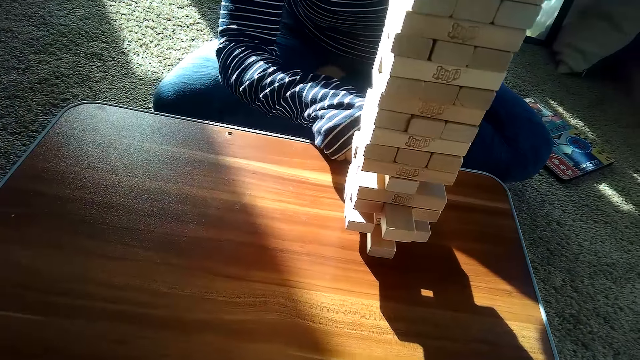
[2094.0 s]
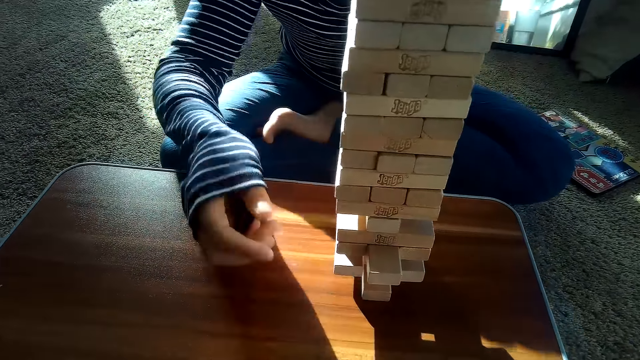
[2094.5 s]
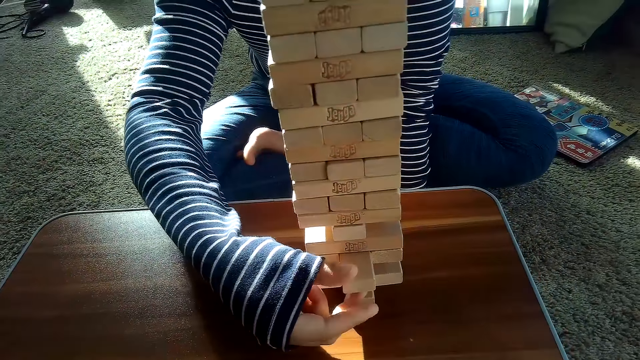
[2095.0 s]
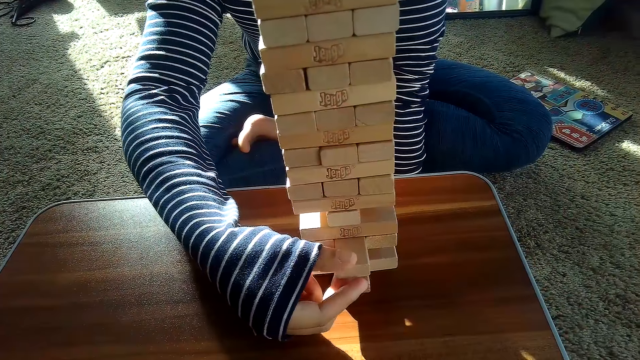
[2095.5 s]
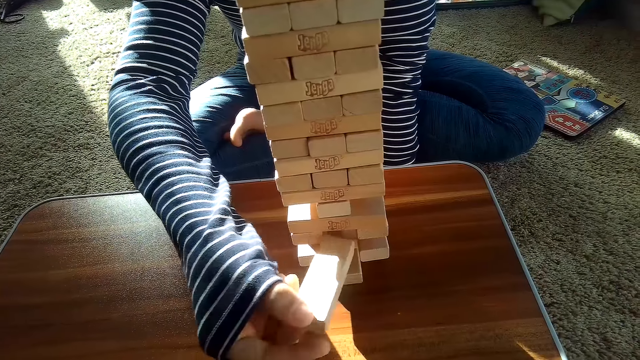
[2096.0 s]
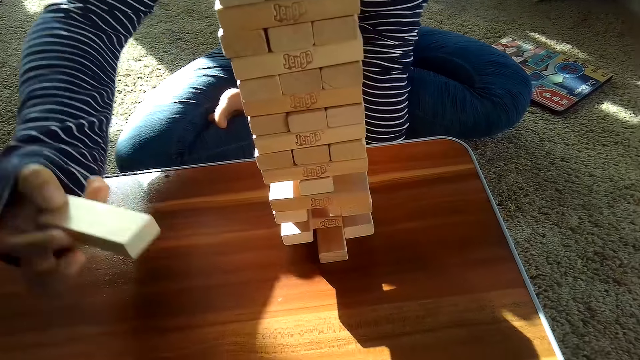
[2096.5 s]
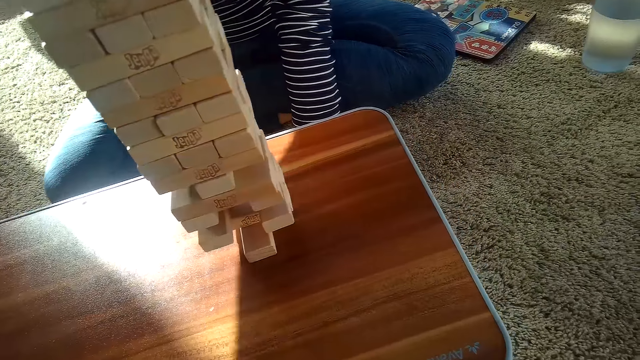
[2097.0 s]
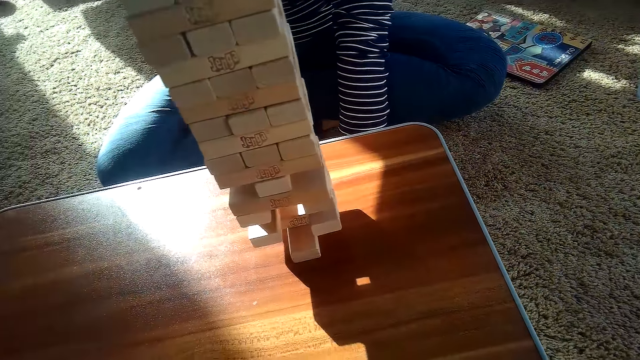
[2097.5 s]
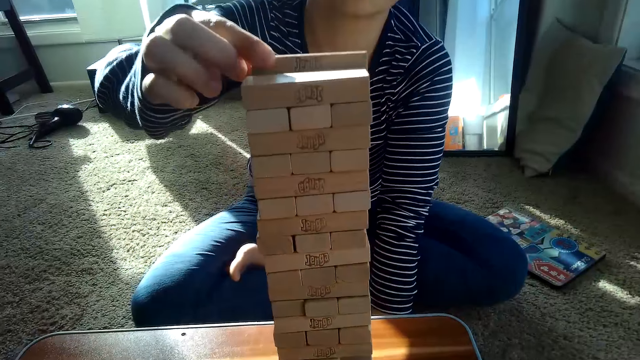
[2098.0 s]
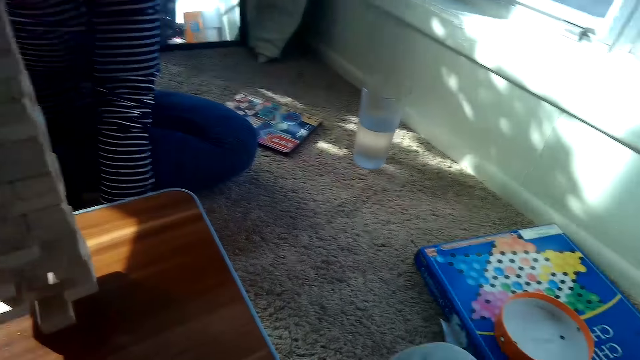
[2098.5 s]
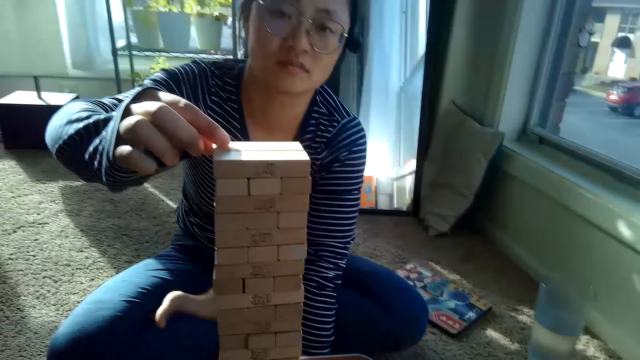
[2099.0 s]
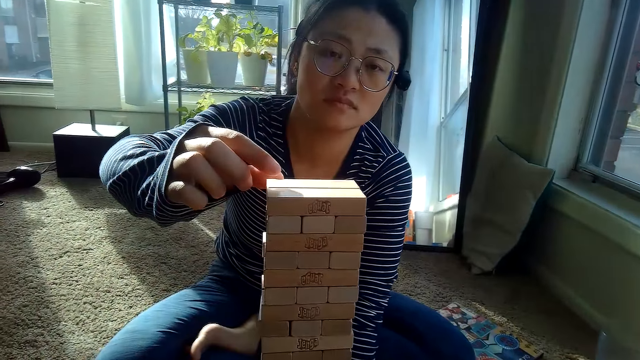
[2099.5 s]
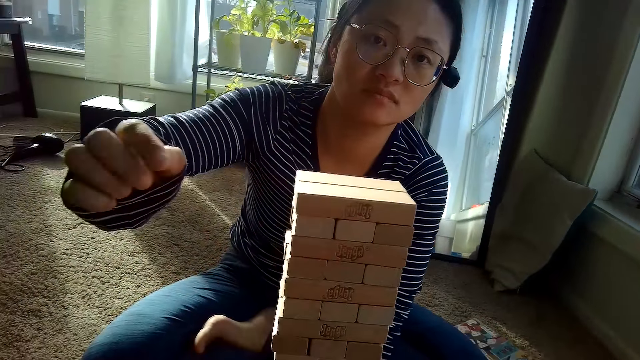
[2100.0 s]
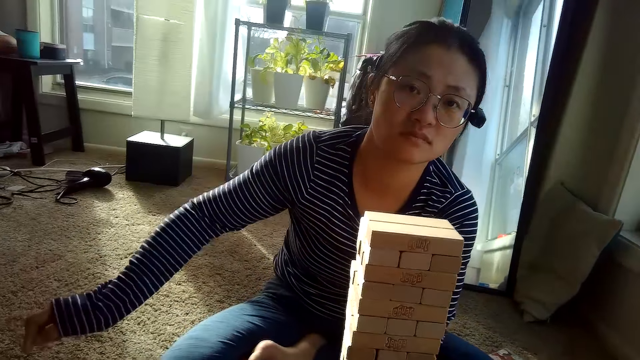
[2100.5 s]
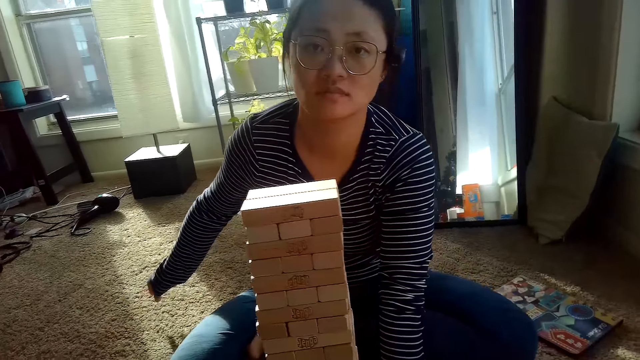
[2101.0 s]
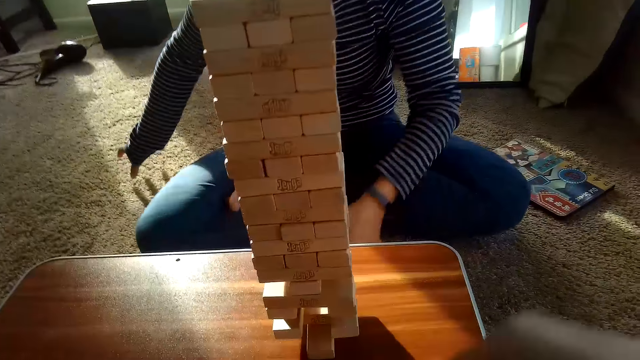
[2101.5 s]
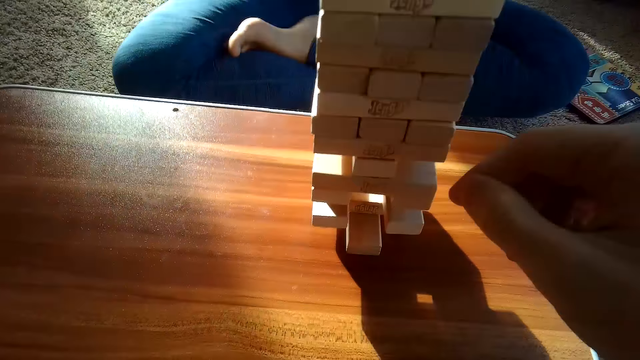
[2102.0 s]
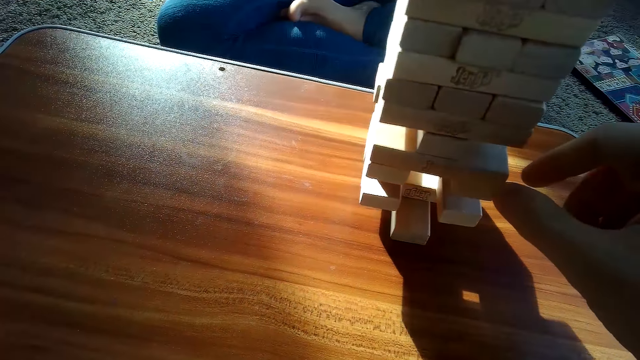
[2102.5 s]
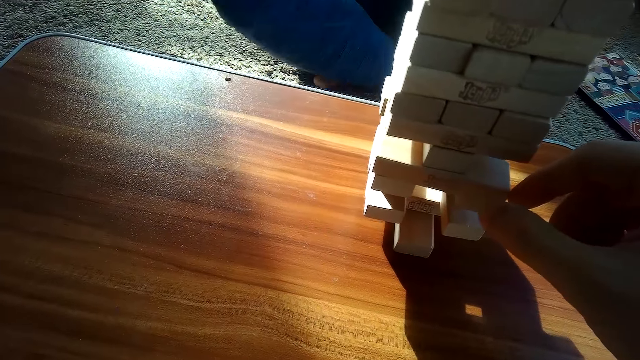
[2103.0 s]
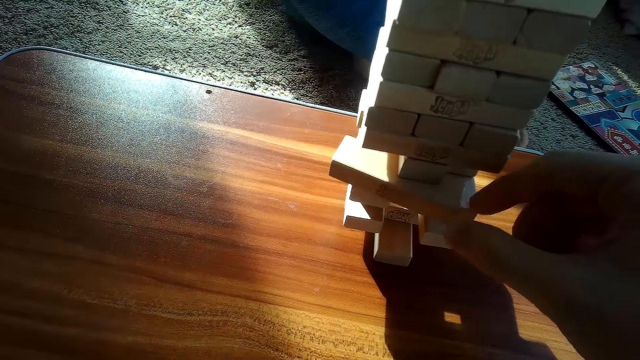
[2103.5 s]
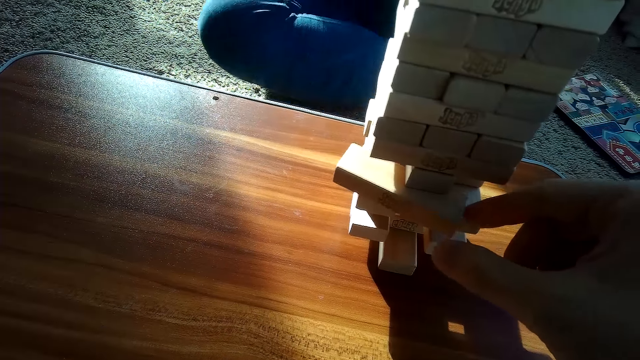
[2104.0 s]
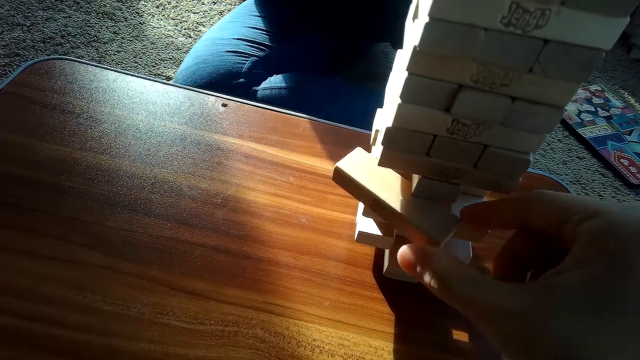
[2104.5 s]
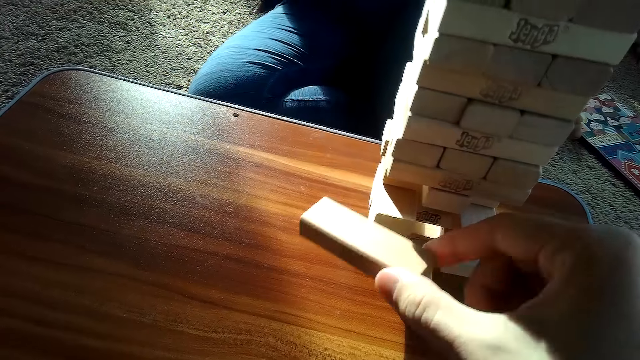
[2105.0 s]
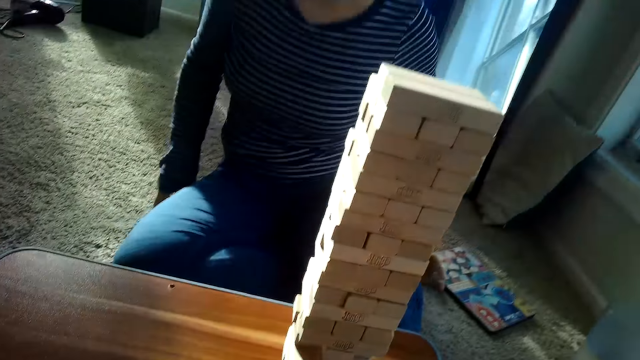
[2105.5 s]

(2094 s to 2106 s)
The partner takes the block and places the jenga block on top of the pile of jenga blocks on the table with her right hand. The camera wearer removes the jenga block from the pile of jenga blocks on the table with his right hand.

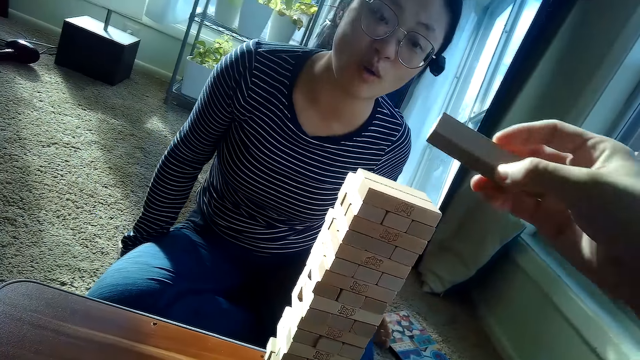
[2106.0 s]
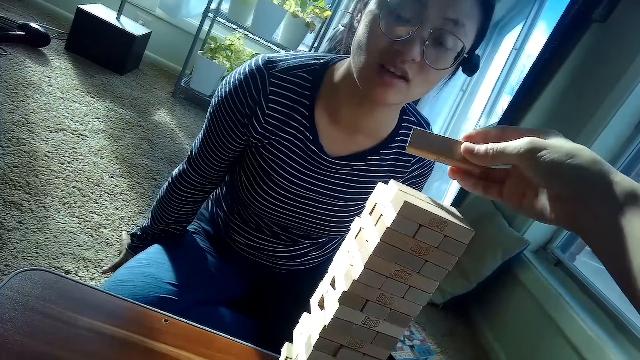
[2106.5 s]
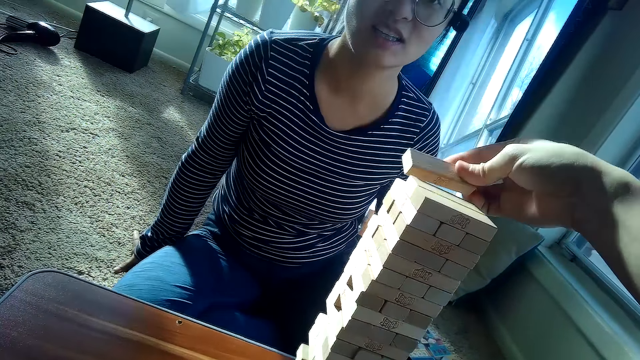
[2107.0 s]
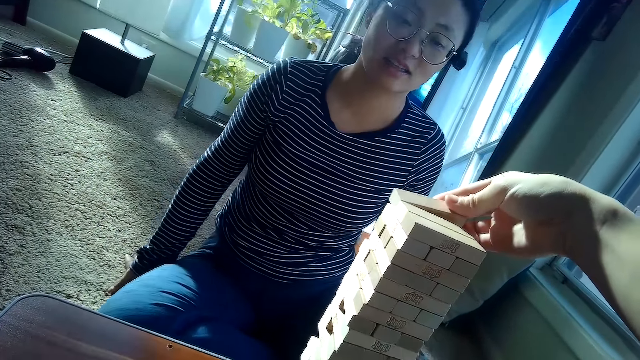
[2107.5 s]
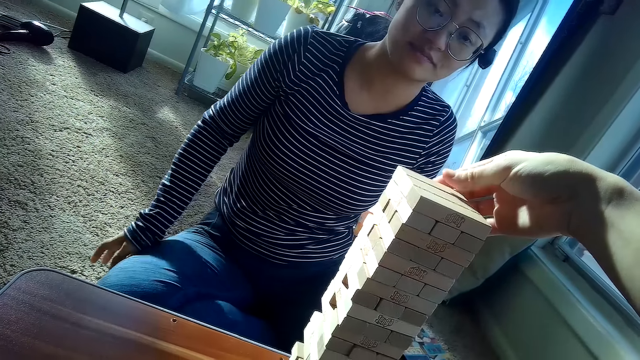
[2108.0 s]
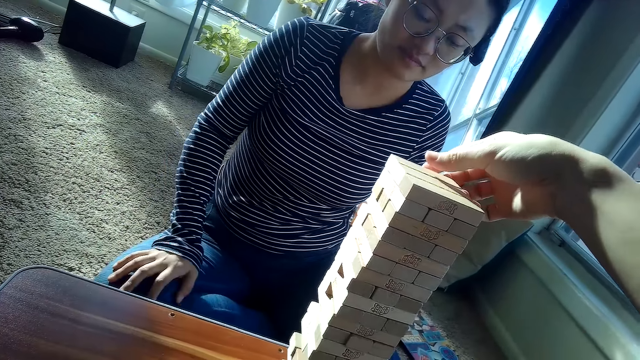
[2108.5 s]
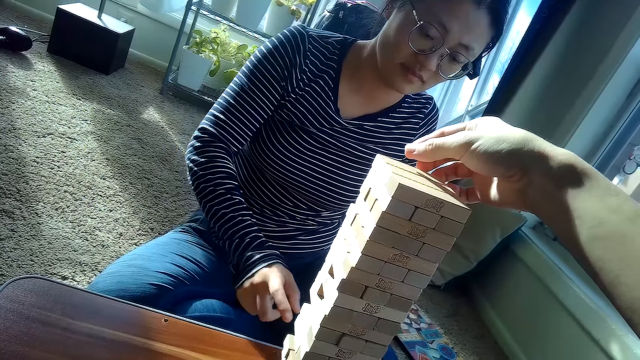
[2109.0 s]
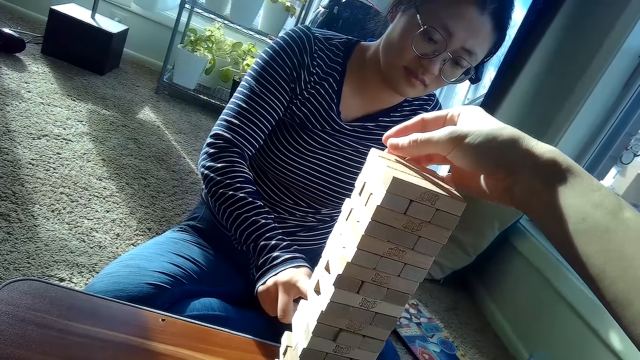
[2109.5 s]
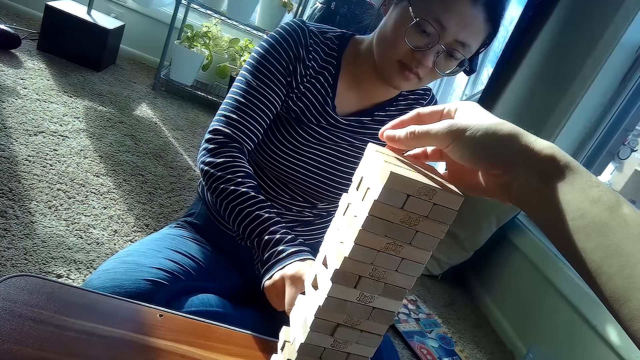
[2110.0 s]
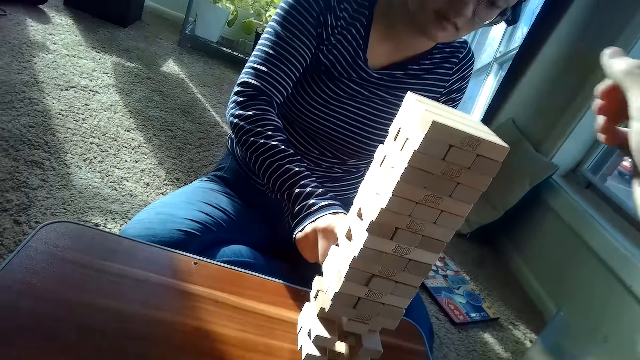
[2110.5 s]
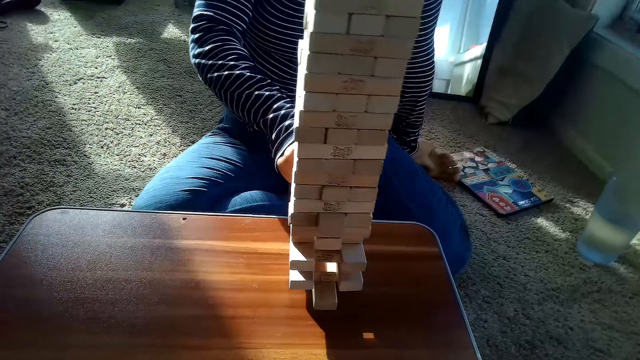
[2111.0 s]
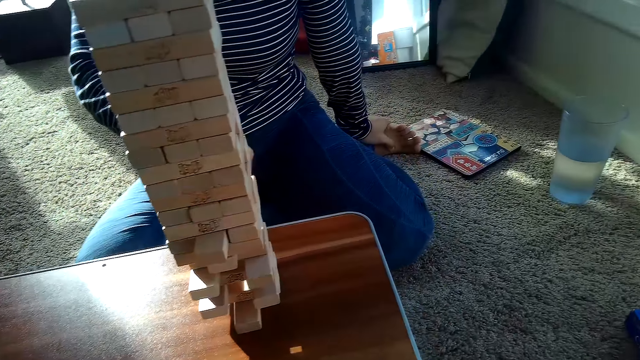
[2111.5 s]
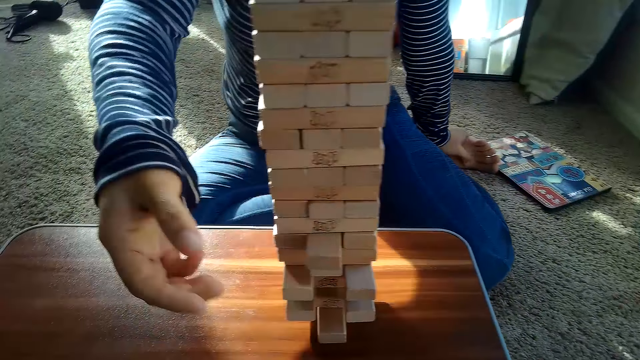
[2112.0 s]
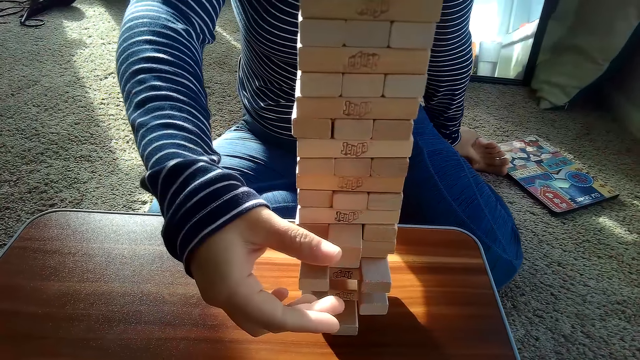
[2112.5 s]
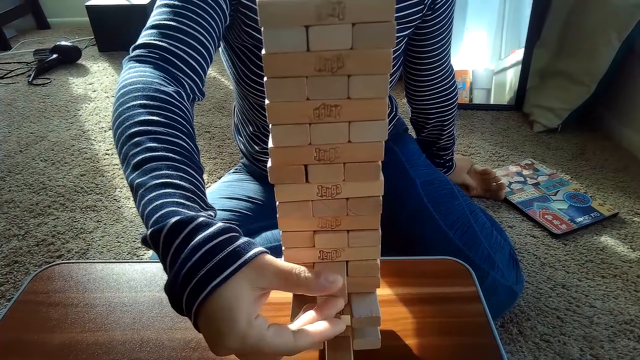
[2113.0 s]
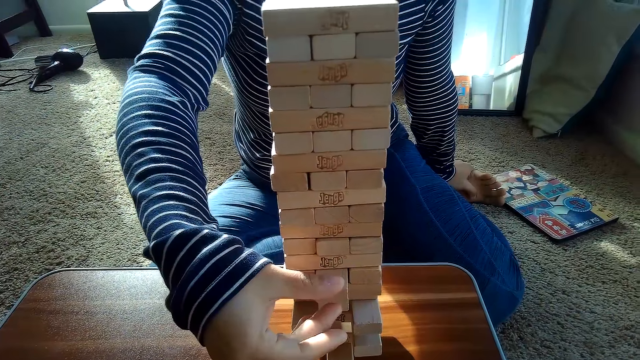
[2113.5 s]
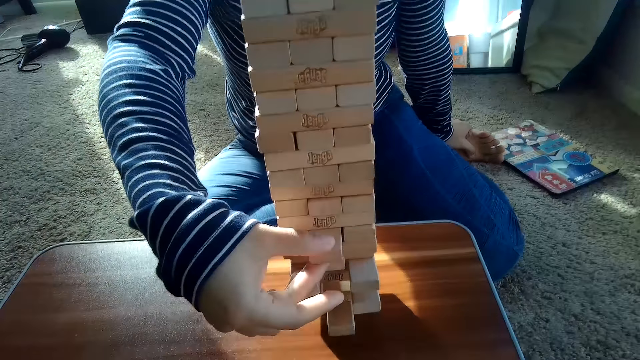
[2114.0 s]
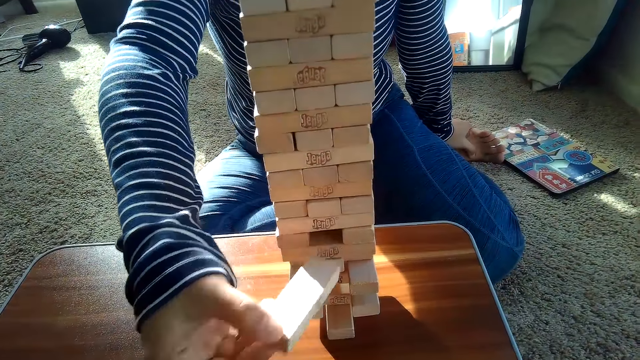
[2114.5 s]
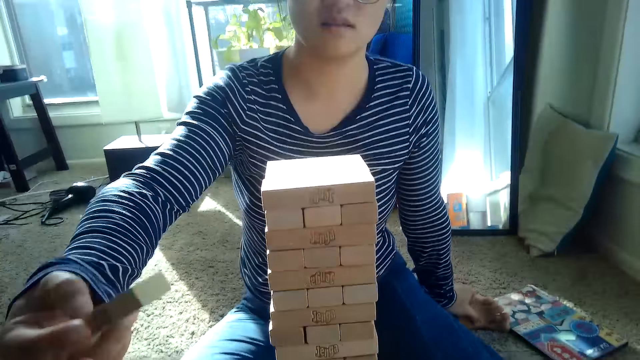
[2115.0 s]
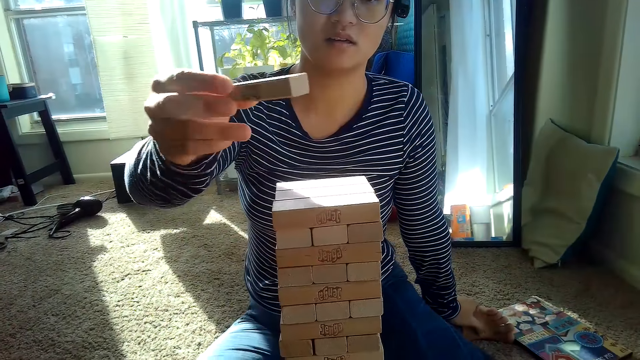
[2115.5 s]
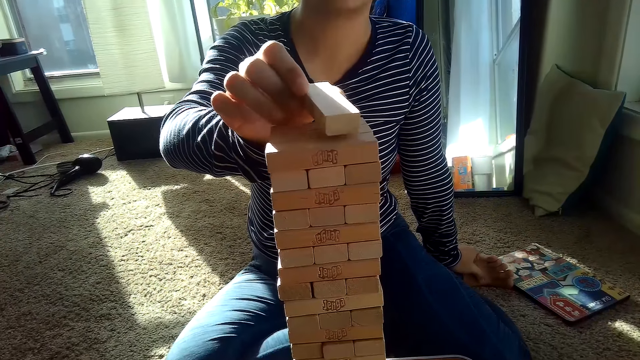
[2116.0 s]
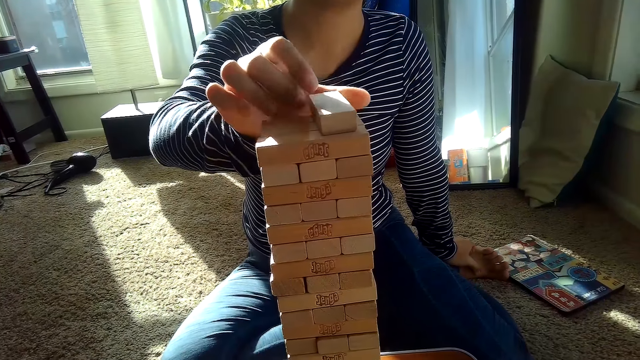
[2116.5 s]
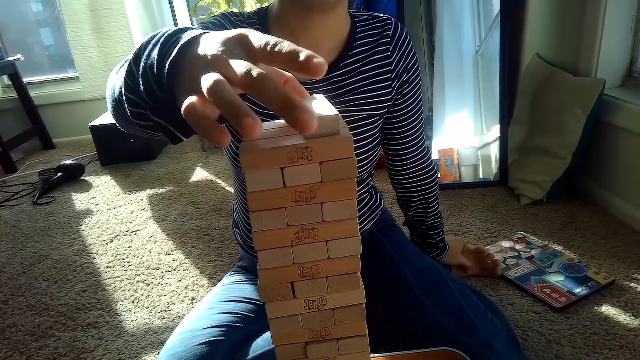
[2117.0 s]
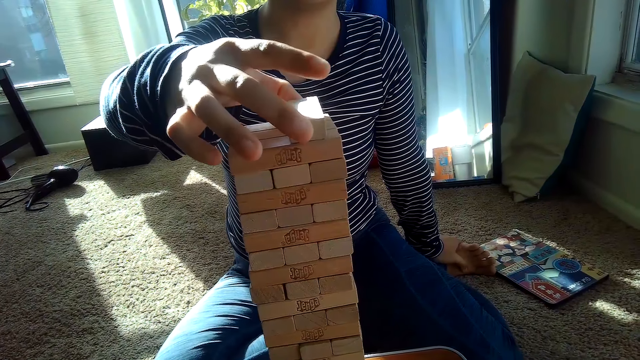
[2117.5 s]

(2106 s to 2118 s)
The camera wearer places the jenga block on top of the pile of jenga blocks on the table with his right hand. The partner pushes a block. She removes a jenga block from the pile of jenga blocks on the table with her right hand. She places the jenga block on top of the pile of jenga blocks on the table with her right hand.
